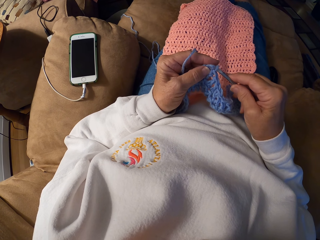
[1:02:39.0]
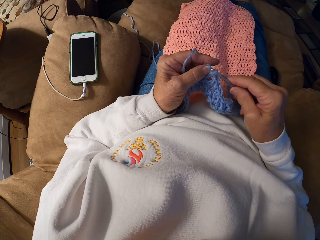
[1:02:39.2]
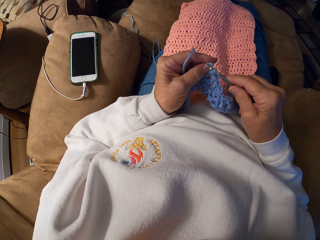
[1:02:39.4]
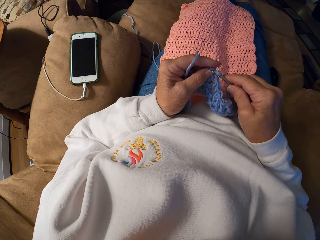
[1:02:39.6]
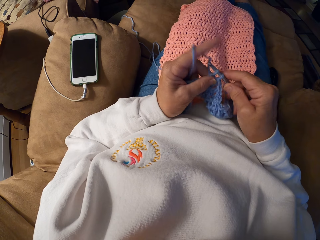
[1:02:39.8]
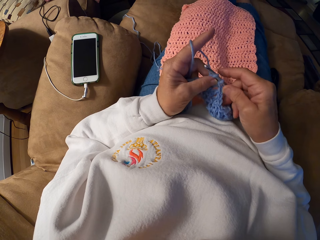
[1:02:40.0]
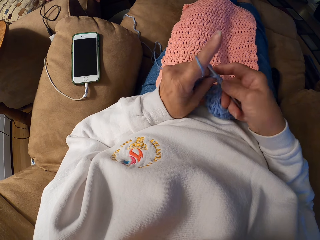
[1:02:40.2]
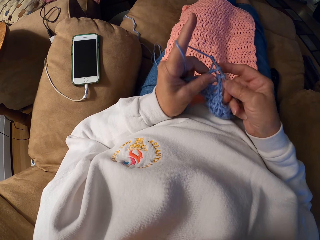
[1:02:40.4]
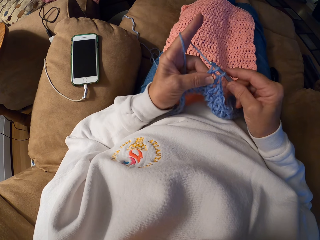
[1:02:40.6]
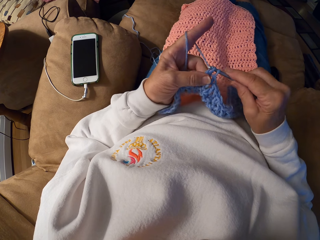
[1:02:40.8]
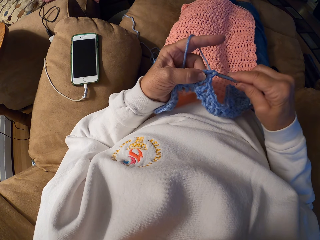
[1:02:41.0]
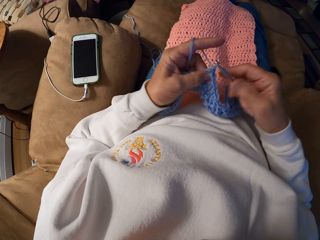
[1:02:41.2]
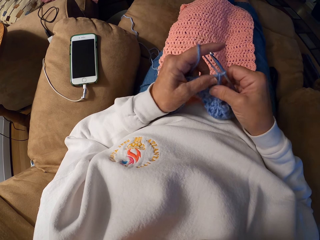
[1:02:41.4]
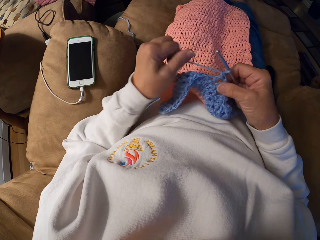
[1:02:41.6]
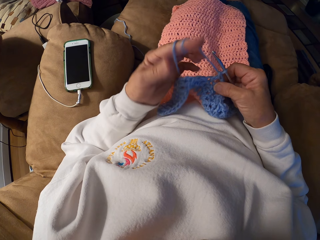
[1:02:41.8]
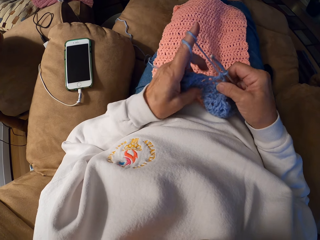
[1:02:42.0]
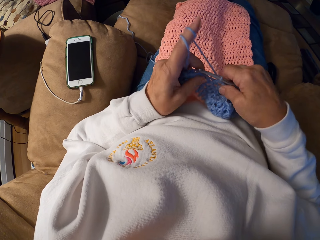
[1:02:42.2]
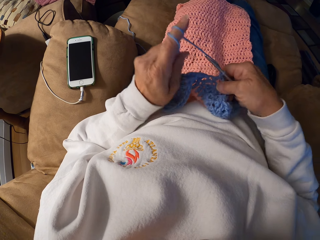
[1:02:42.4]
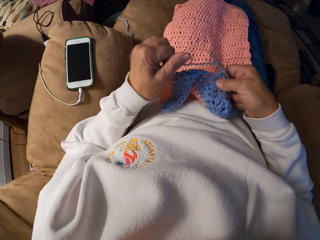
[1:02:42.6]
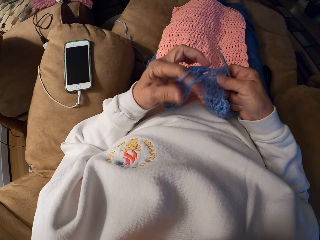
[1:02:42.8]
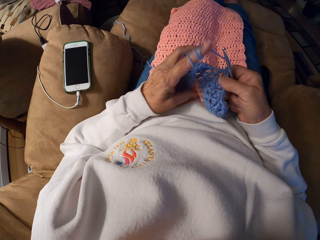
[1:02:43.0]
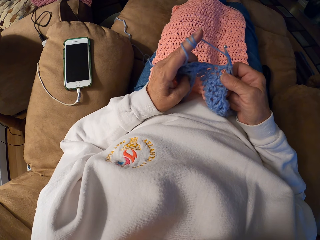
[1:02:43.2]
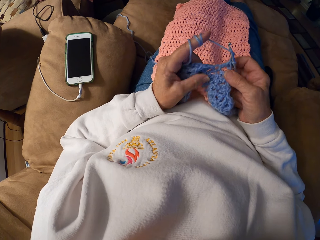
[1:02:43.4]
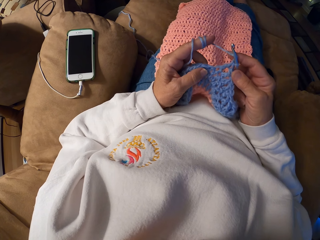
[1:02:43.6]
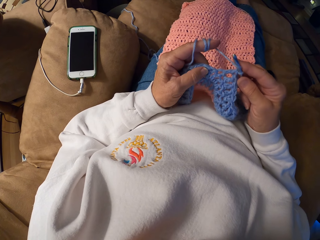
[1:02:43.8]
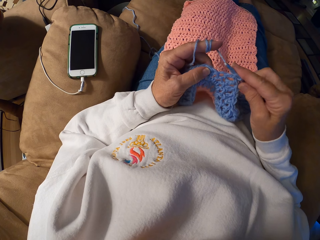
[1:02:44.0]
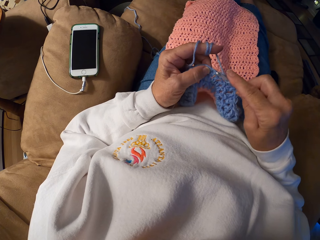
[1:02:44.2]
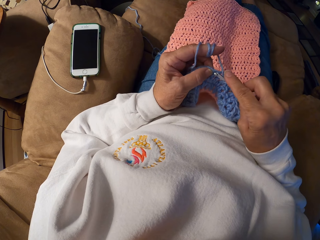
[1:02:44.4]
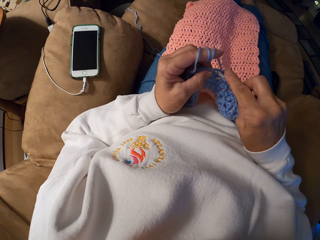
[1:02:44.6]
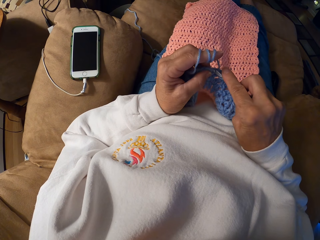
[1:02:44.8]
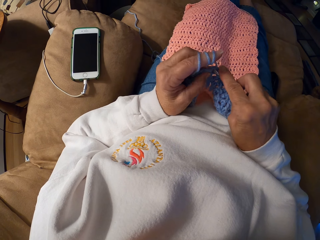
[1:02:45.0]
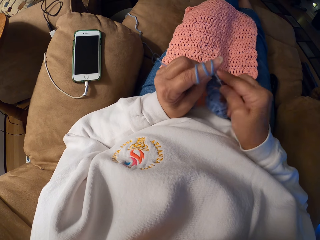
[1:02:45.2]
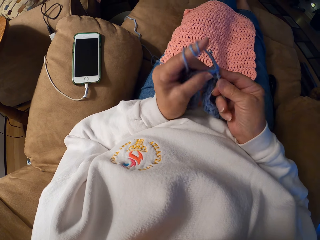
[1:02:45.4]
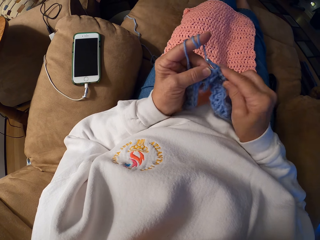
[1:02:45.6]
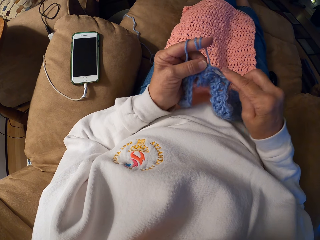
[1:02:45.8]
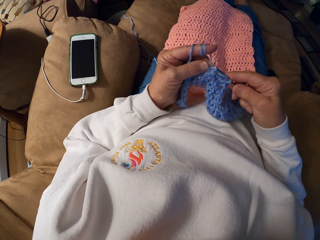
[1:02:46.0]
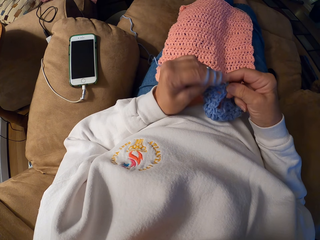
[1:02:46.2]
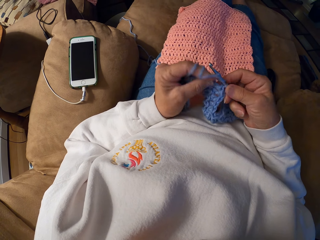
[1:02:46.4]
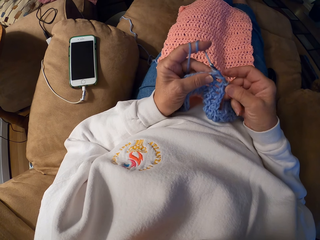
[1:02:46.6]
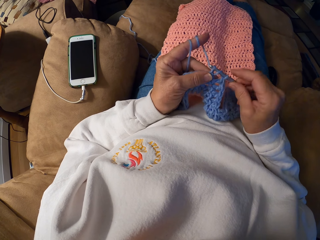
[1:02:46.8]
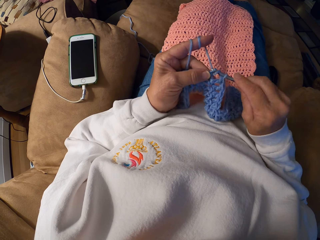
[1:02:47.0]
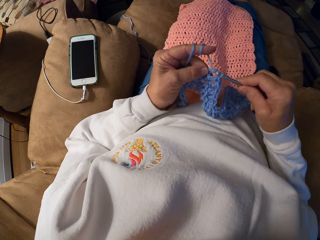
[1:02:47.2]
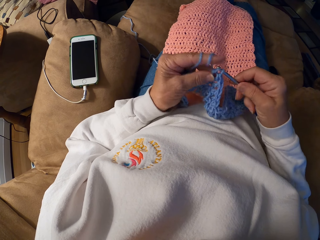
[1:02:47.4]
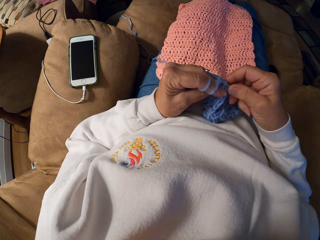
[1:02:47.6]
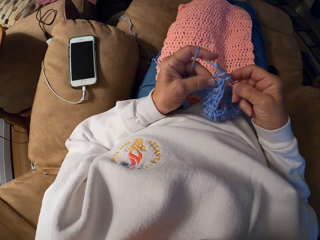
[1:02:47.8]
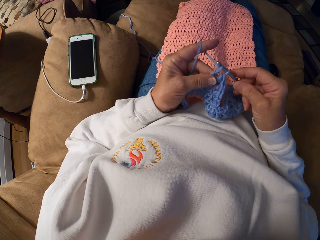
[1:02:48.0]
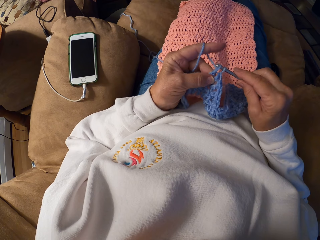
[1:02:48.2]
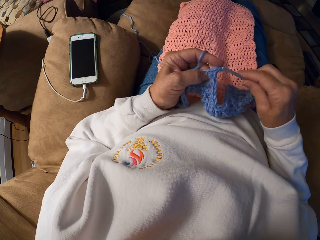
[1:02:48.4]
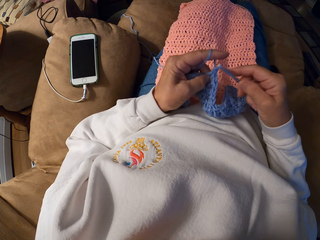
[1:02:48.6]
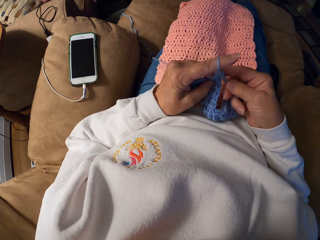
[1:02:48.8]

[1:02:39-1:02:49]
The camera wearer rolls the thread around her finger. She holds the fabric. She knits the fabric with a crochet hook.

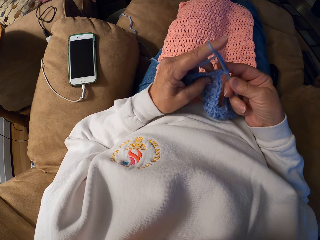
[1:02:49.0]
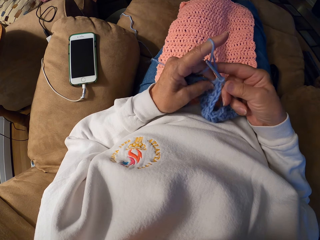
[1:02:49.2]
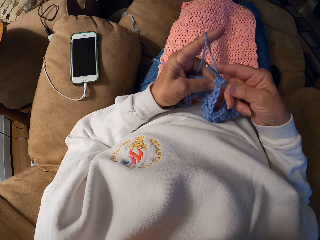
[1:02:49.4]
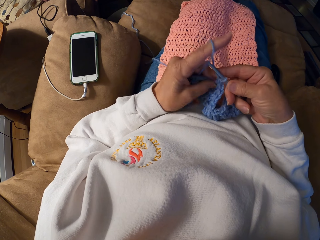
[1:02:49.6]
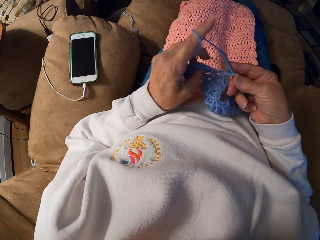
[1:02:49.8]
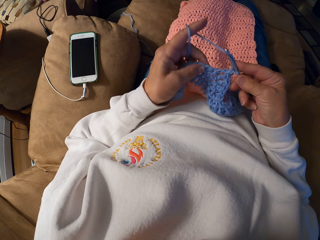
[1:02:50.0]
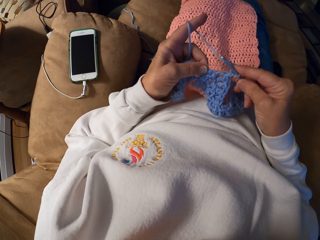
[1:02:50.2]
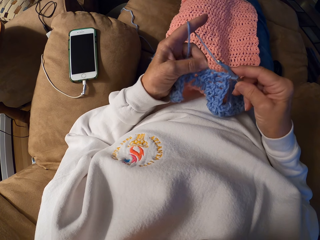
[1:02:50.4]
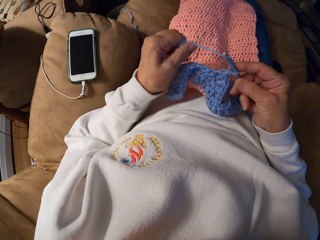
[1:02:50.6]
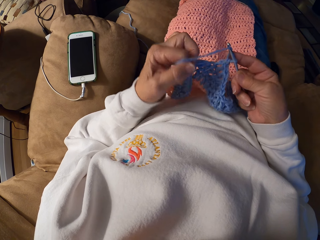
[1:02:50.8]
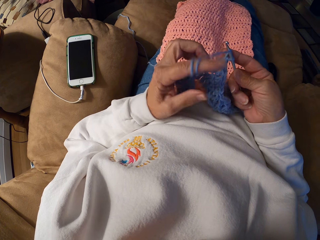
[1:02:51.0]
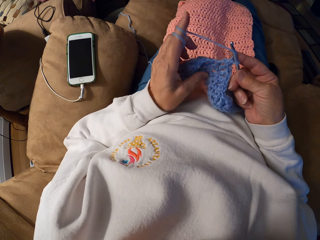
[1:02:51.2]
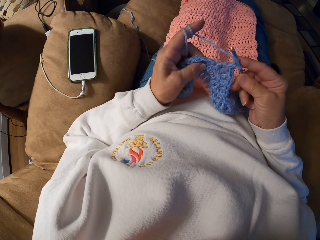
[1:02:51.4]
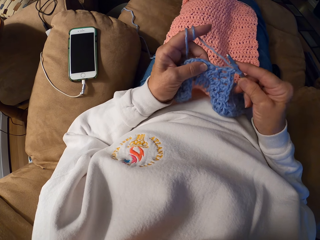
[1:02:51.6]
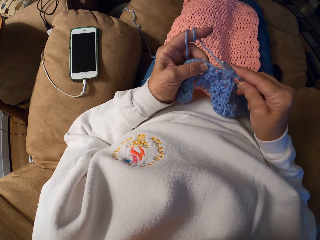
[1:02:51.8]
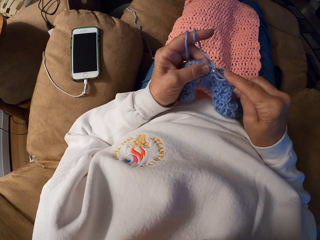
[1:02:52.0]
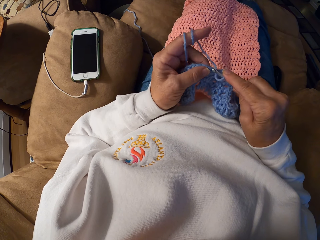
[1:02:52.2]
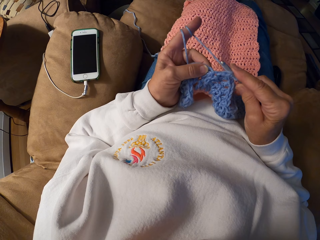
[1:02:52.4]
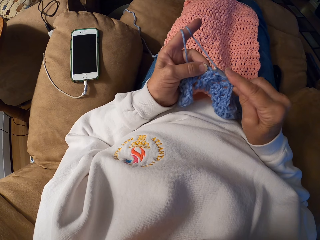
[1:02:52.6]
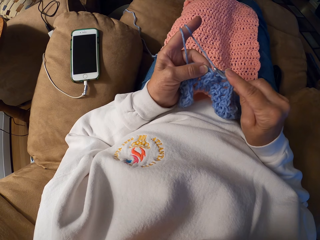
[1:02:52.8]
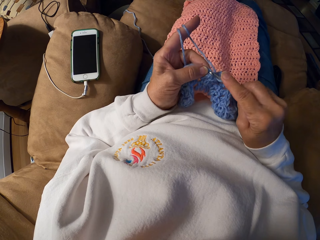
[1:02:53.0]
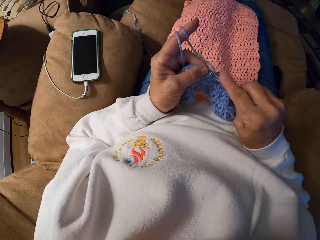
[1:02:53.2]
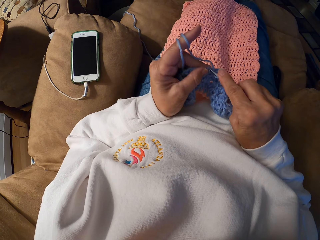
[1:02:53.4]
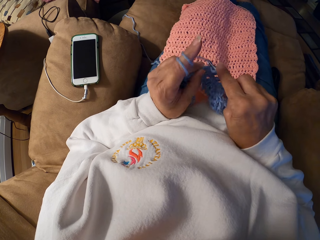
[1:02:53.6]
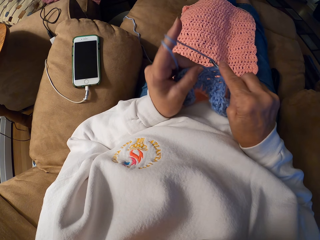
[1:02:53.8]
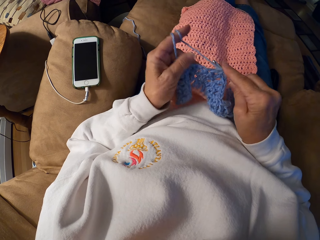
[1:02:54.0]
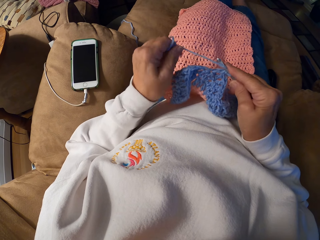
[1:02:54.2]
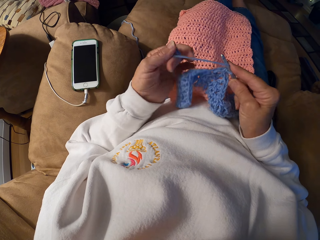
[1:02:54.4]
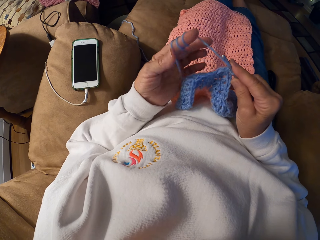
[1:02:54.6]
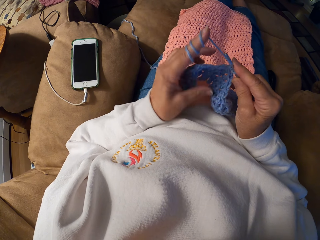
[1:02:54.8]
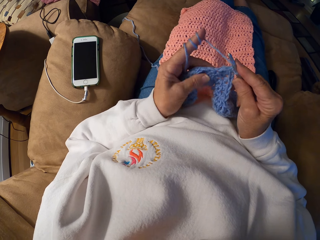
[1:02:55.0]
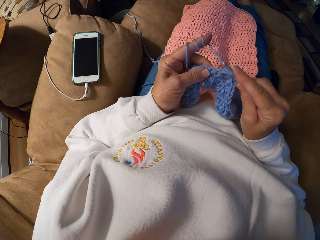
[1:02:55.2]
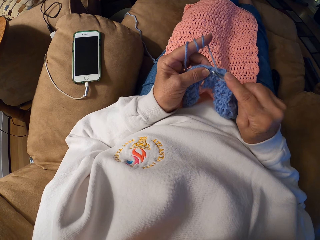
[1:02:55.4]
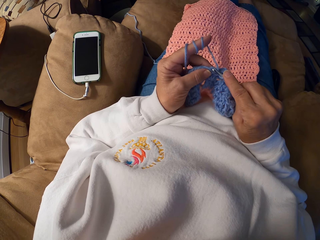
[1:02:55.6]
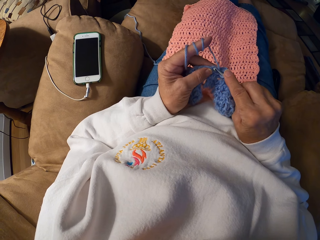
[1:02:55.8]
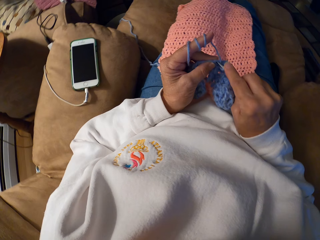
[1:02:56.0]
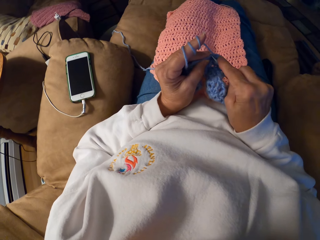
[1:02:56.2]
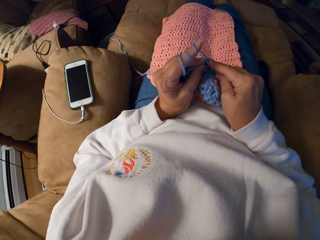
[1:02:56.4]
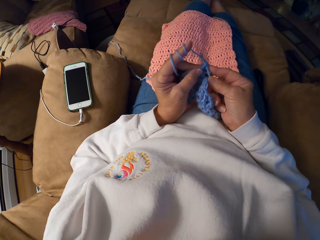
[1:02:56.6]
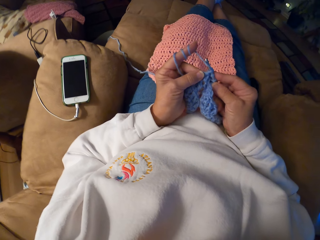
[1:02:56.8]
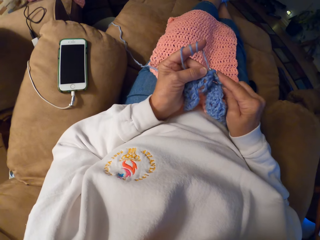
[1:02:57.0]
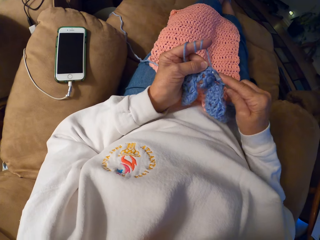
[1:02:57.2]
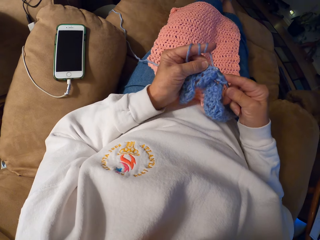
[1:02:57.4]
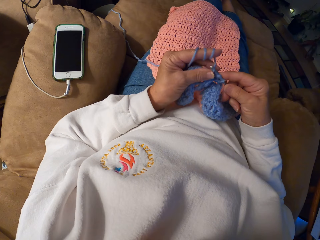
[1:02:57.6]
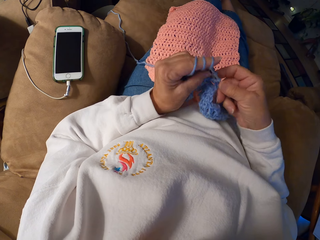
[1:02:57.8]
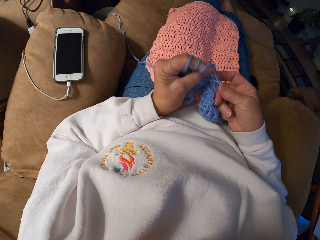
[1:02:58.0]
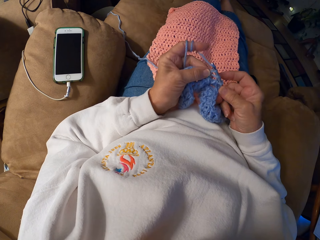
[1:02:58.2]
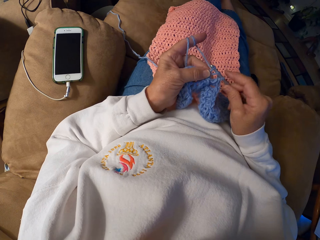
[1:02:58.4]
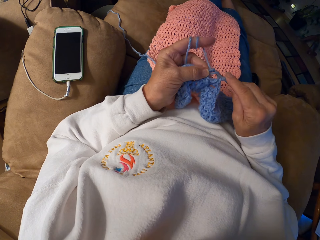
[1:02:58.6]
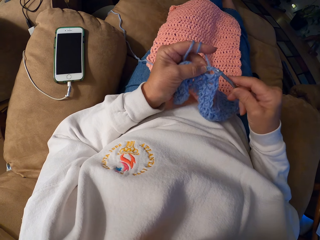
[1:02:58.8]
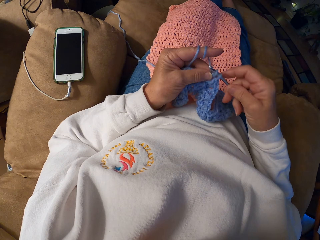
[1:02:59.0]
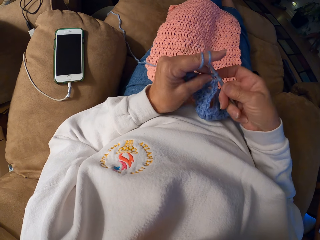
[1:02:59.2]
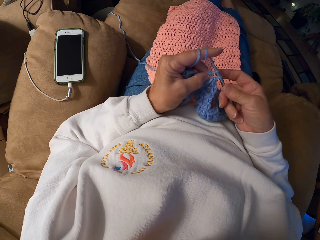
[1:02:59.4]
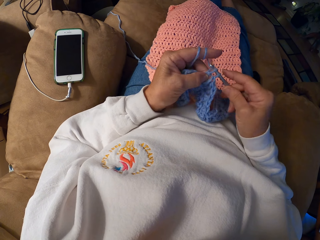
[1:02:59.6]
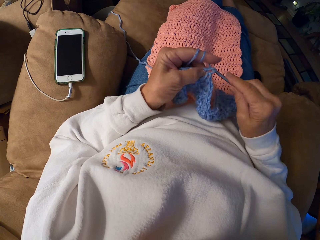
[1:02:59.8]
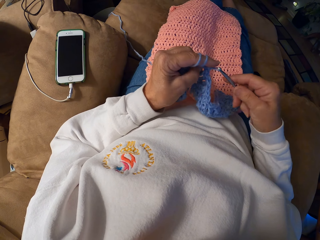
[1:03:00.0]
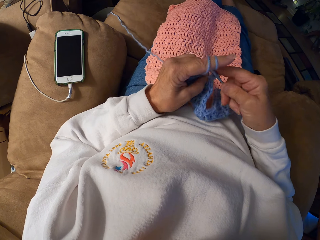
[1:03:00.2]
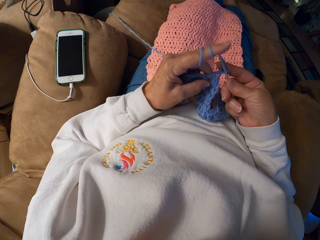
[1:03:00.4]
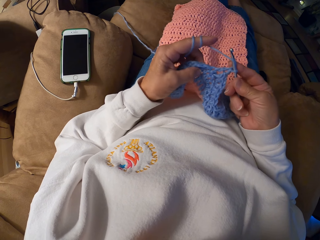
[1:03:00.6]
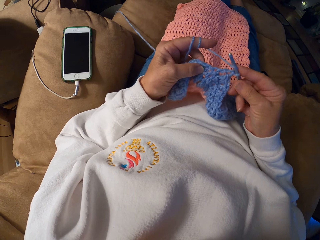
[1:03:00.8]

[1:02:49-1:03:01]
The camera wearer rolls the thread around her finger. She holds the fabric. She knits the fabric with a crochet hook. She rolls the thread around her finger. She holds the fabric. She knits the fabric with the crochet hook.
